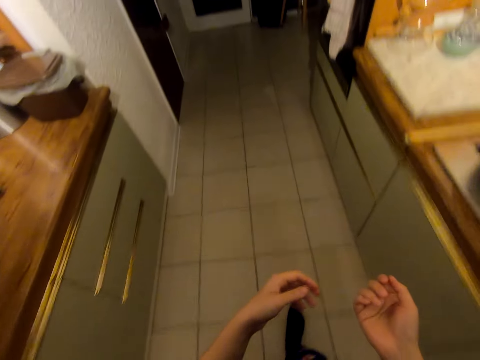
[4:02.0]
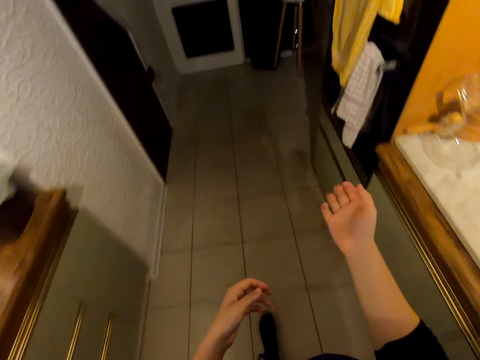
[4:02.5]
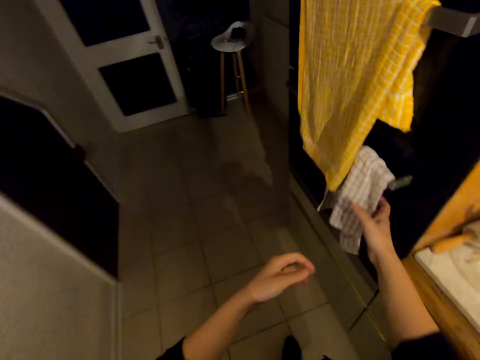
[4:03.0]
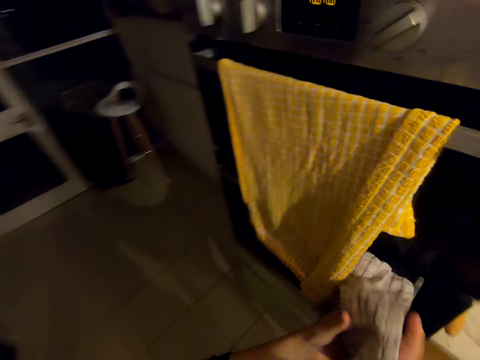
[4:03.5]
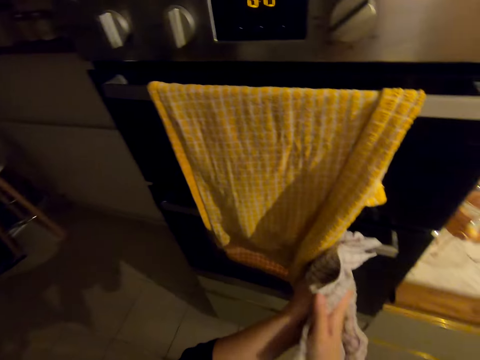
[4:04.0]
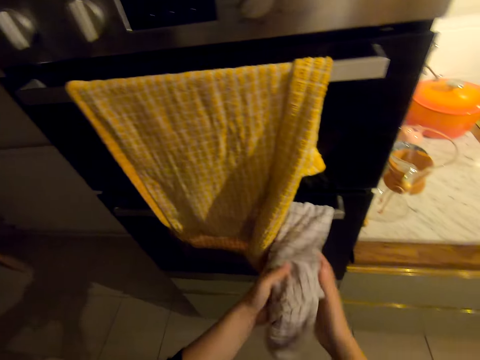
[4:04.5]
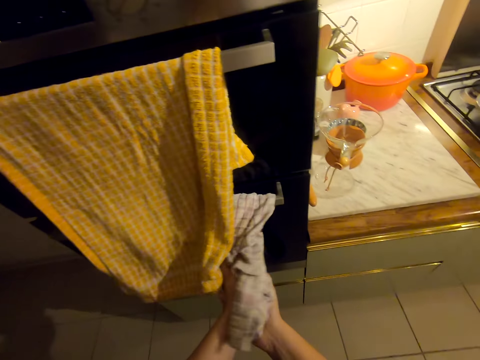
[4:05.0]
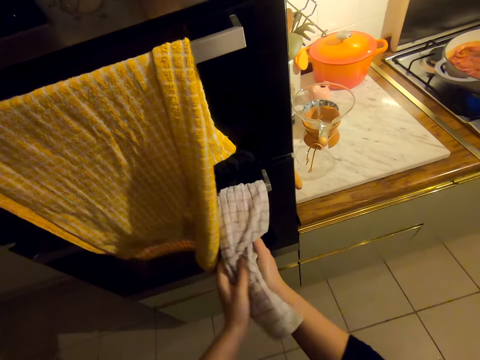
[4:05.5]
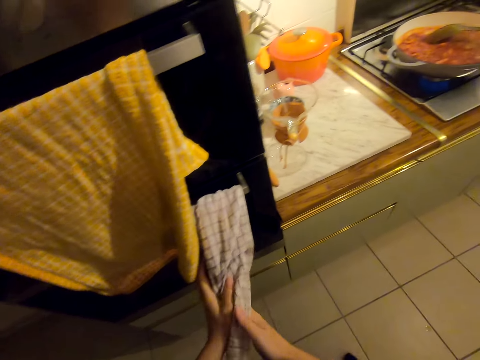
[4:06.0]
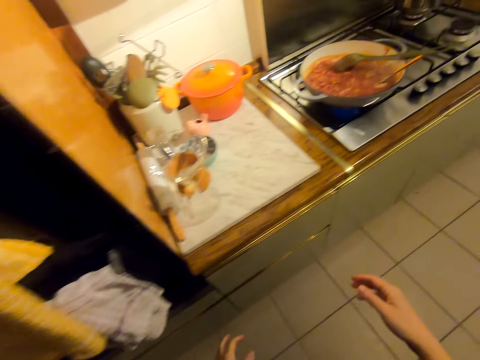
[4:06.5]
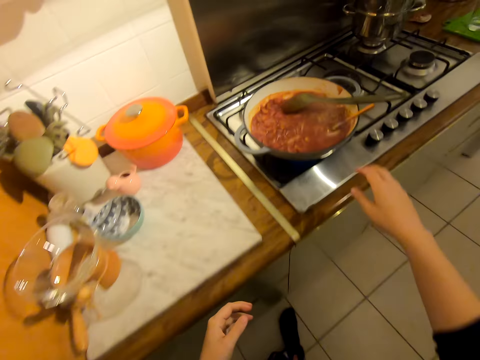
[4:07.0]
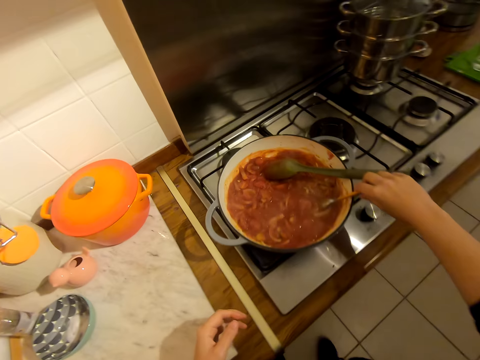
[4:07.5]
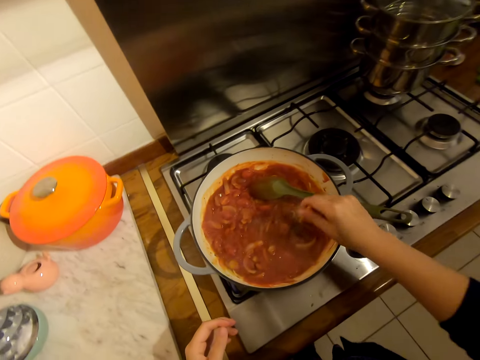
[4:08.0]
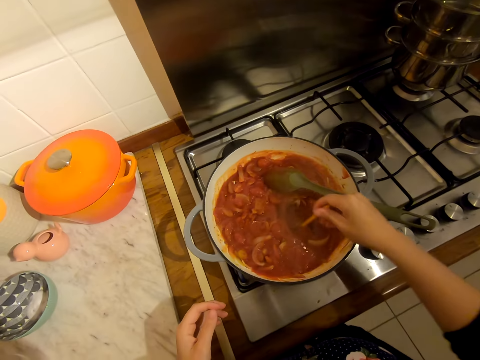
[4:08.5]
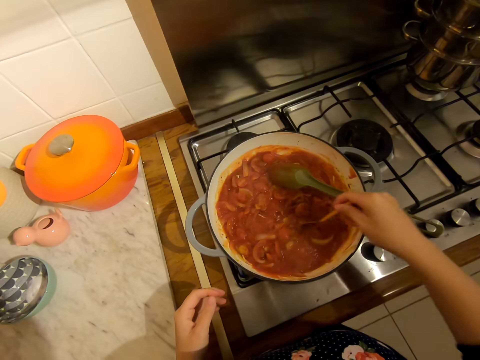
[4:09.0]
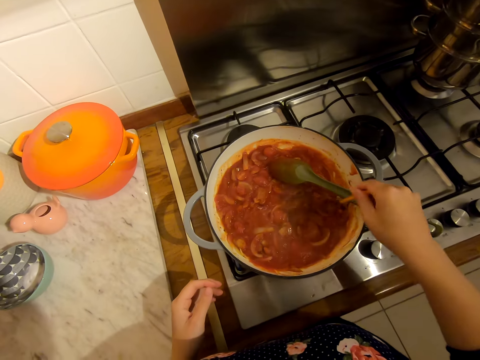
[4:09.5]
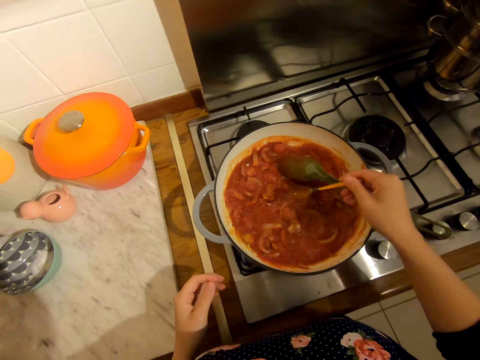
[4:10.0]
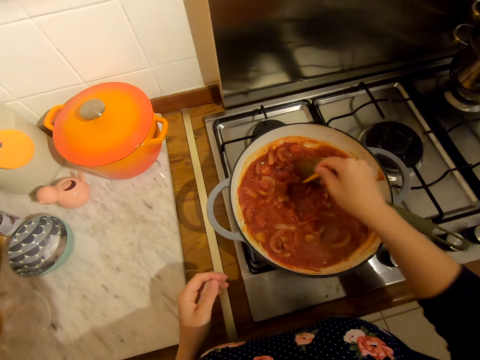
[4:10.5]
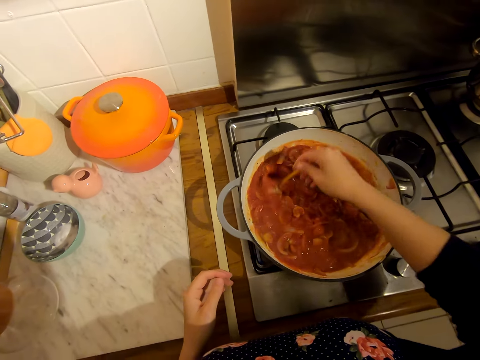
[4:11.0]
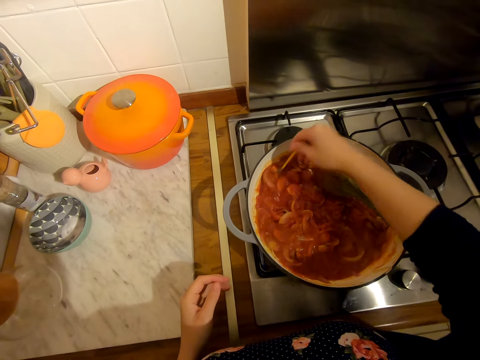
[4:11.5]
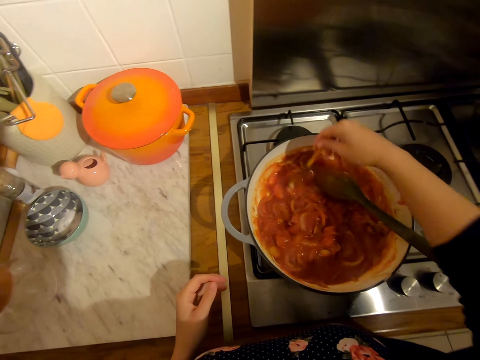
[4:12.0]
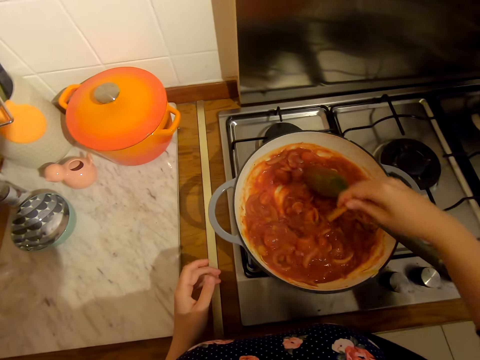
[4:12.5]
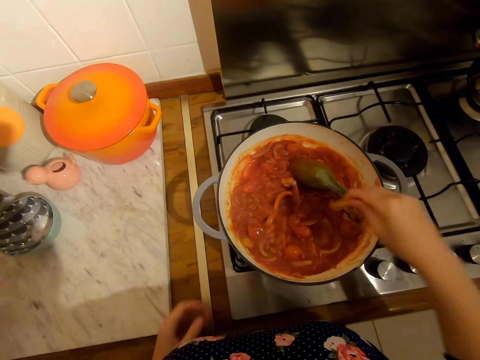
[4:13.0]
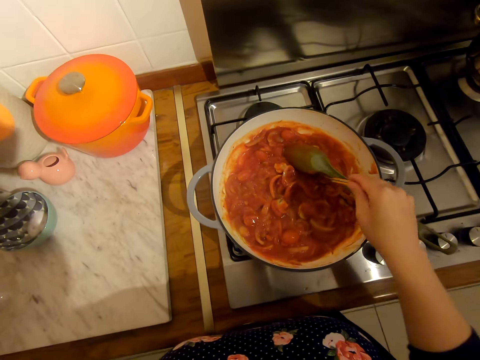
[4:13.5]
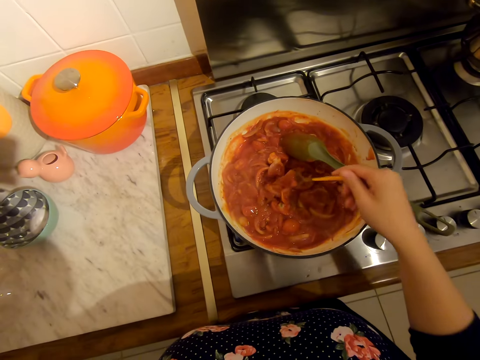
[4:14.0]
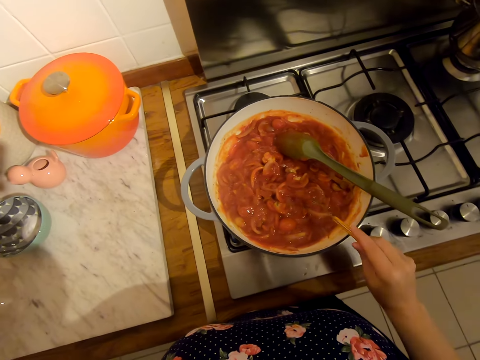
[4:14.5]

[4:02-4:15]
The camera wearer wipes her hands with a kitchen towel. She walks on the floor. She picks up a spoon. She stirs the food in the cooking pan.

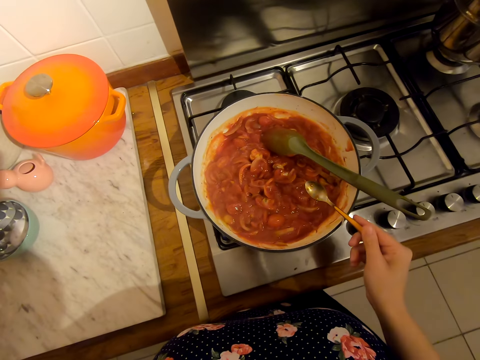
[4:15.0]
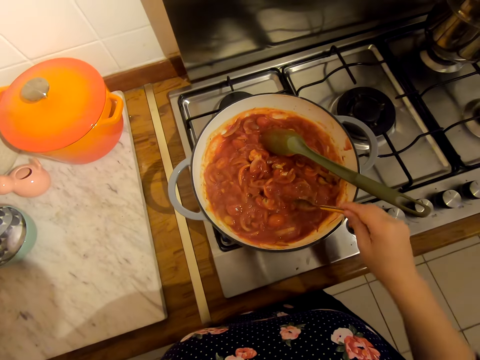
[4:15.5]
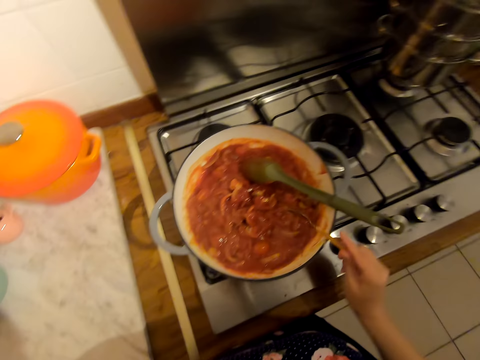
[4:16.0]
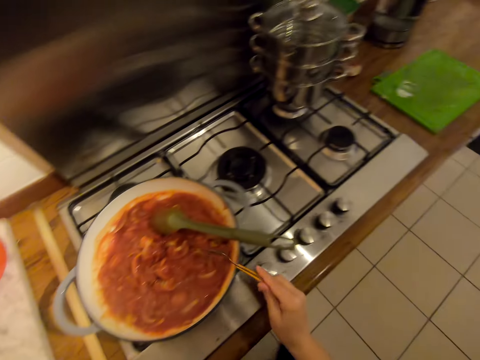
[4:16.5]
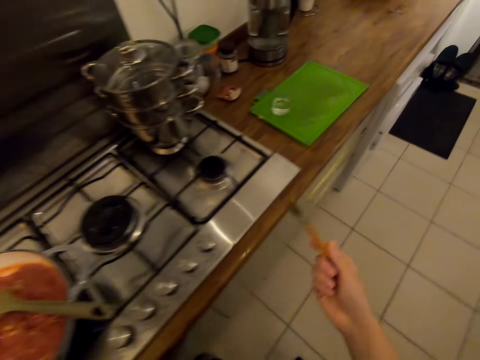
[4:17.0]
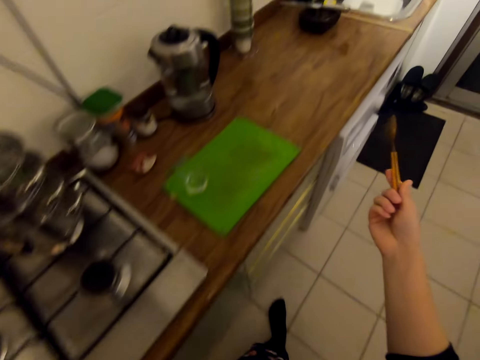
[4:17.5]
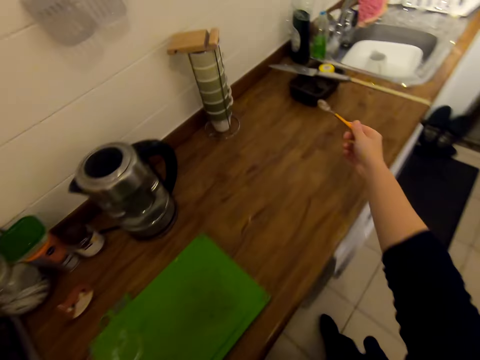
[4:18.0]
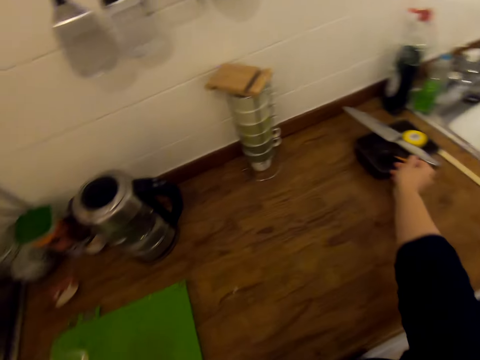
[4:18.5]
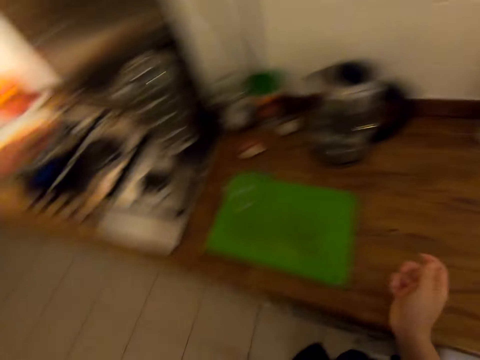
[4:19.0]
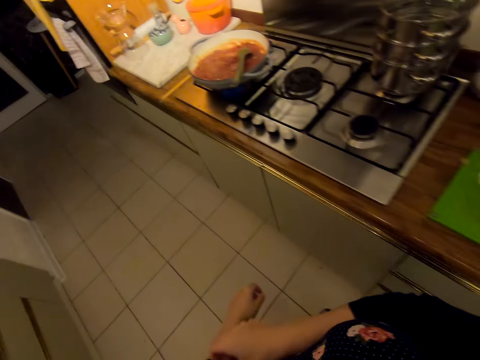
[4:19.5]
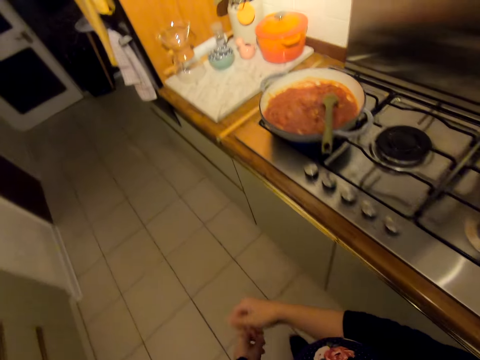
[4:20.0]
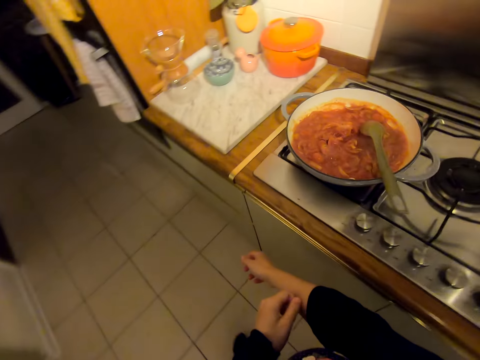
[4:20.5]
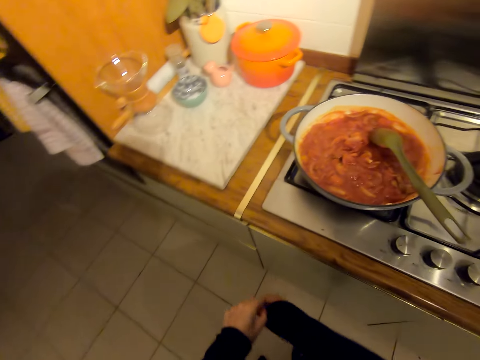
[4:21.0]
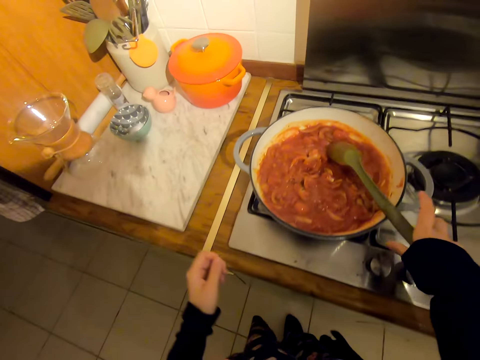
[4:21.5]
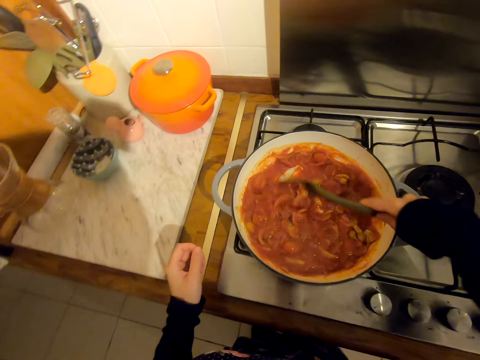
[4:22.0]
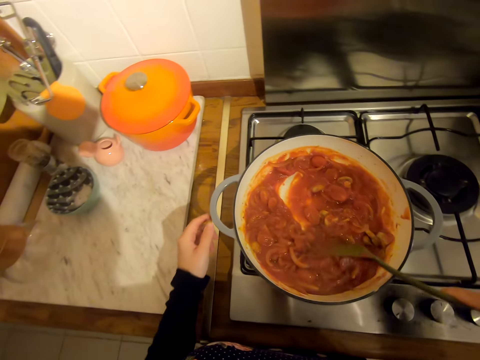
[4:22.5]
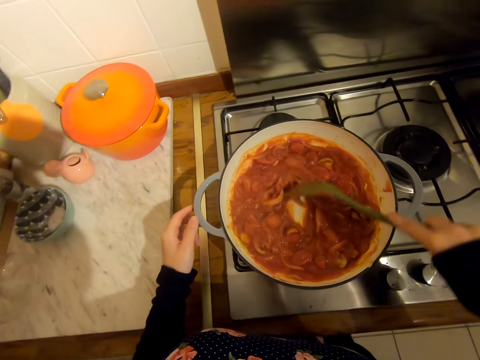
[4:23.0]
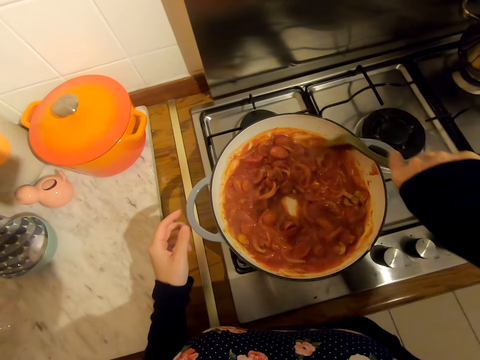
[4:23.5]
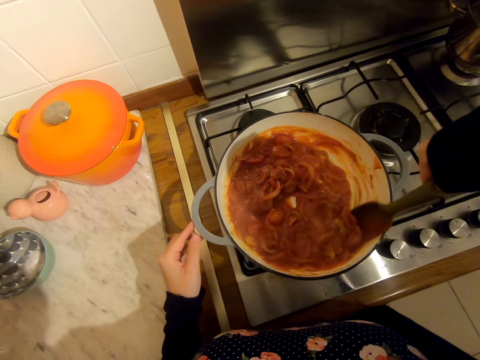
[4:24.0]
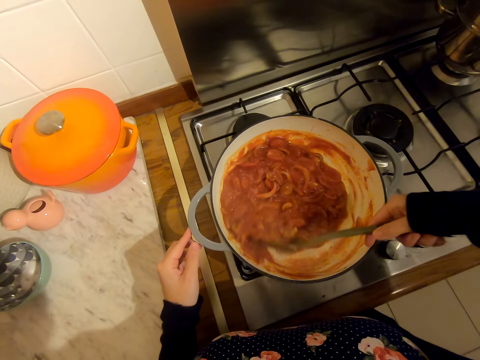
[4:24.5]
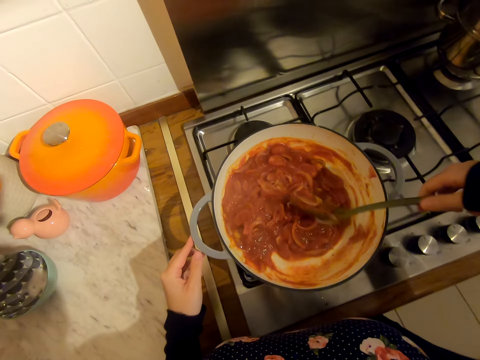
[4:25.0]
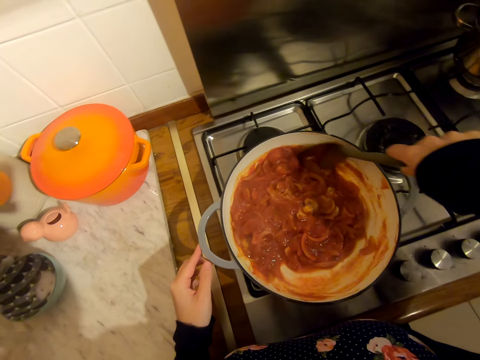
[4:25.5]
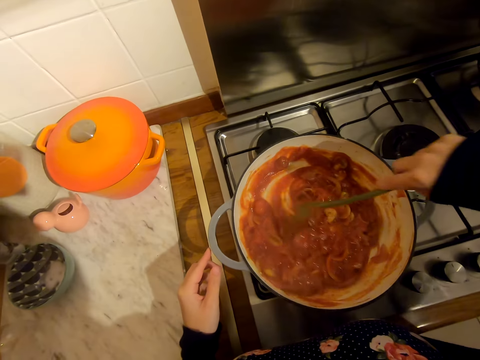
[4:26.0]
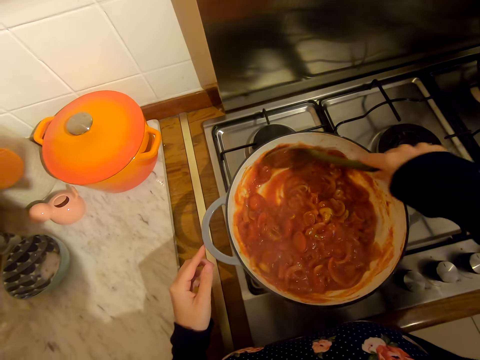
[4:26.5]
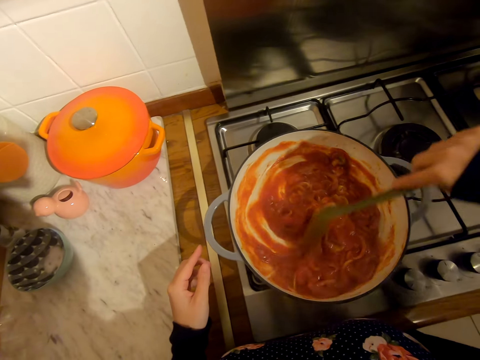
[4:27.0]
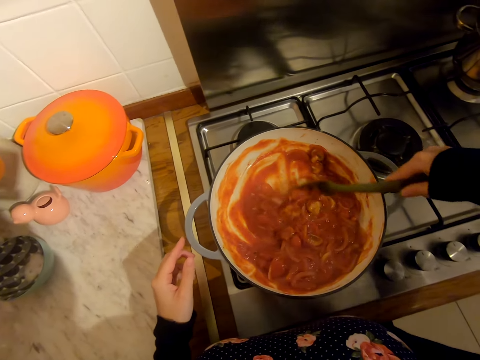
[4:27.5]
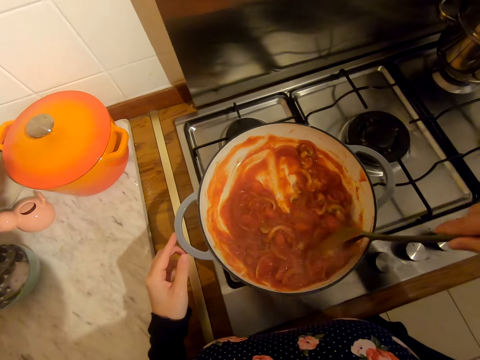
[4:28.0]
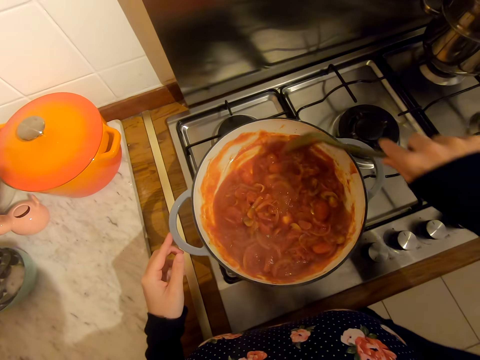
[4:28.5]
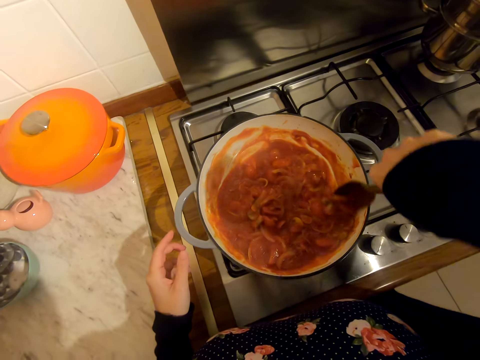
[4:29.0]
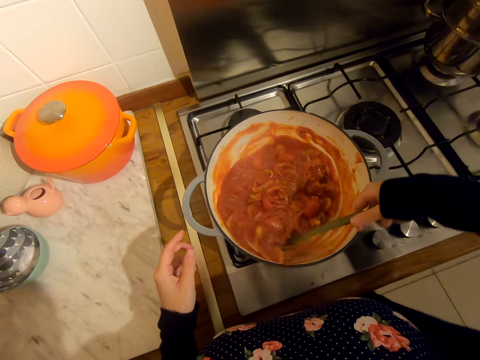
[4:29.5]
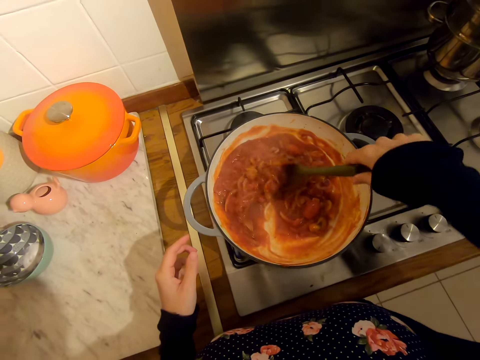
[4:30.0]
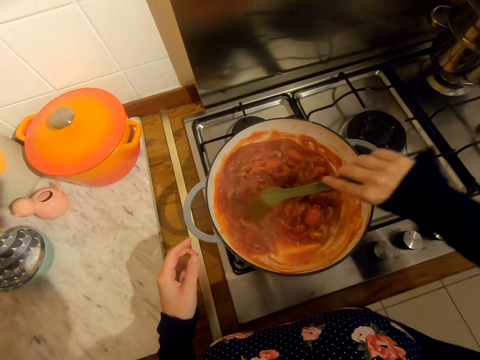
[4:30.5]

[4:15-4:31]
The camera wearer walks on the floor. They put the spoon in the black food container on the countertop. They walk on the floor. They stir the food in the cooking pan.
